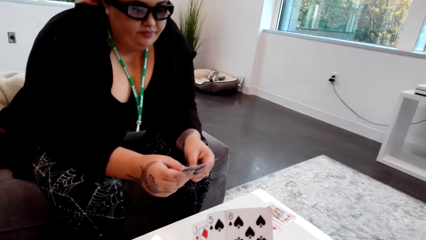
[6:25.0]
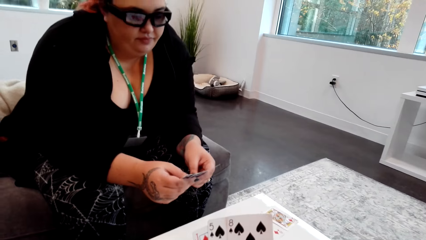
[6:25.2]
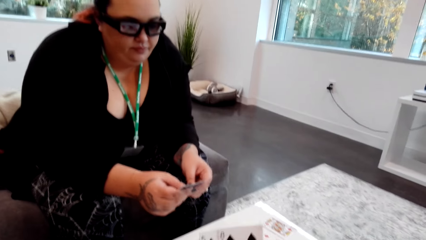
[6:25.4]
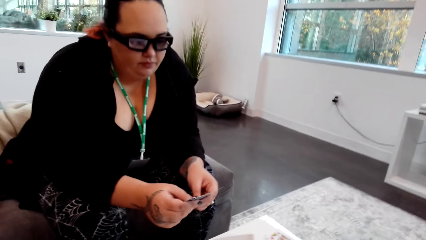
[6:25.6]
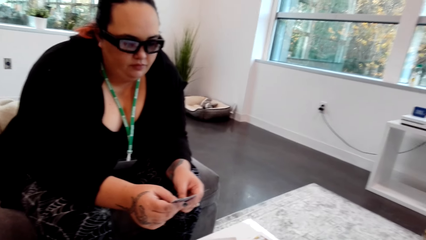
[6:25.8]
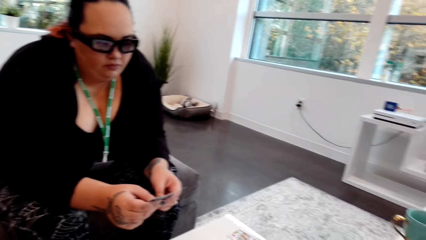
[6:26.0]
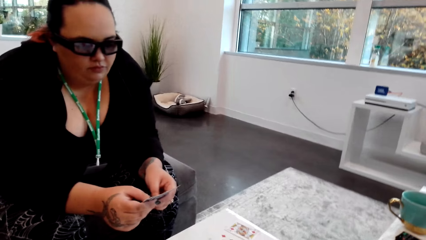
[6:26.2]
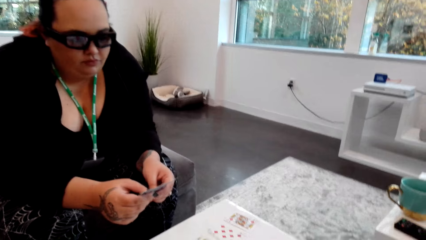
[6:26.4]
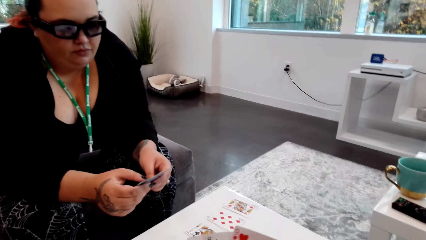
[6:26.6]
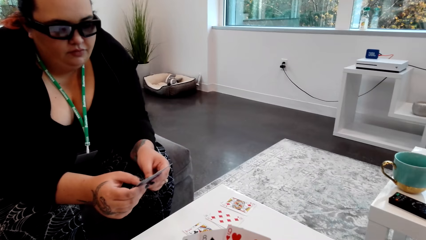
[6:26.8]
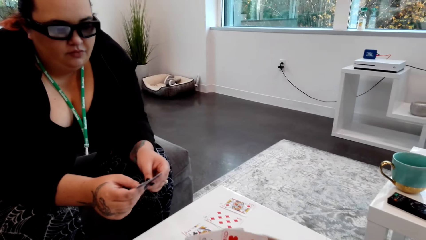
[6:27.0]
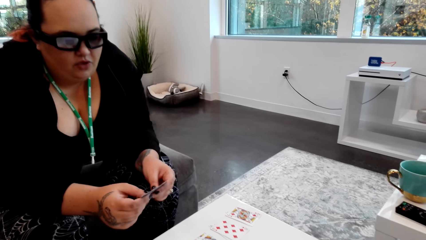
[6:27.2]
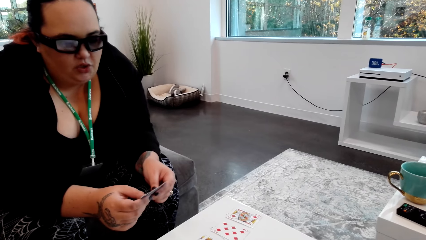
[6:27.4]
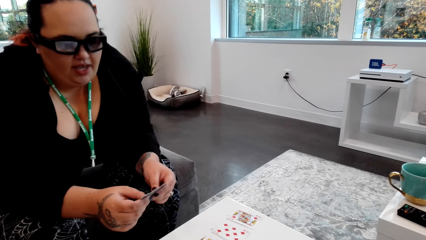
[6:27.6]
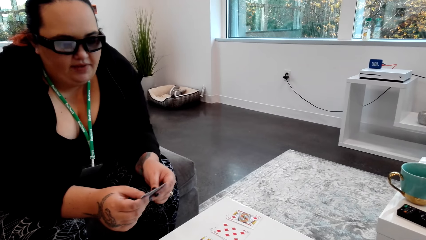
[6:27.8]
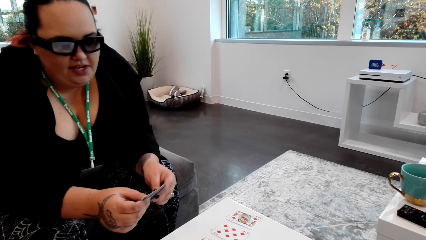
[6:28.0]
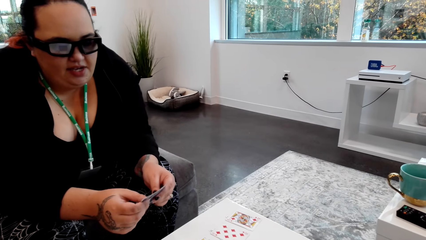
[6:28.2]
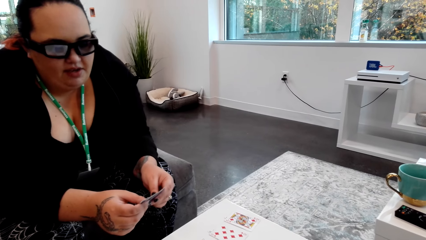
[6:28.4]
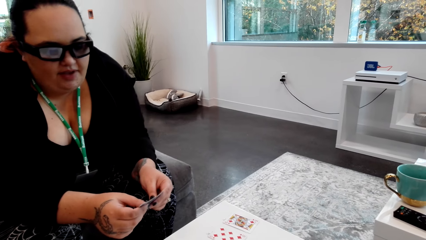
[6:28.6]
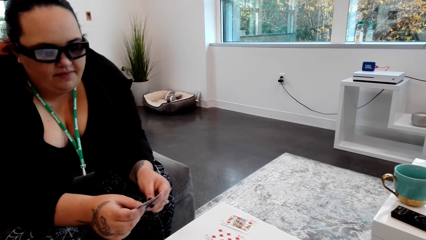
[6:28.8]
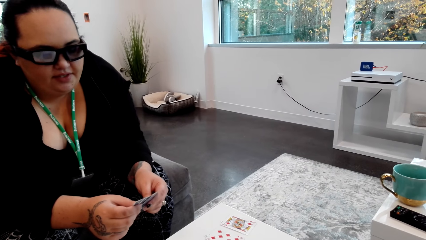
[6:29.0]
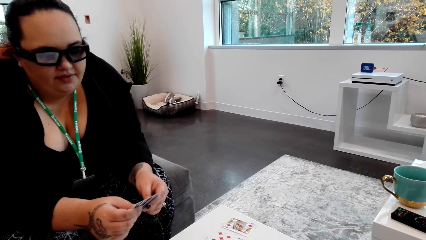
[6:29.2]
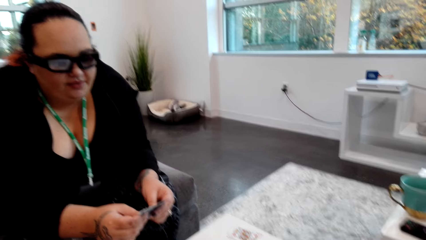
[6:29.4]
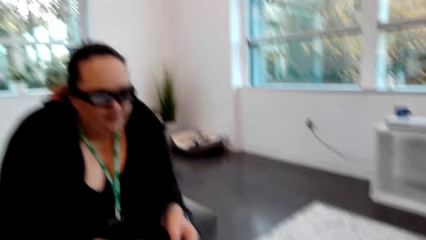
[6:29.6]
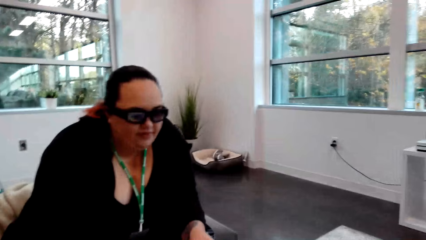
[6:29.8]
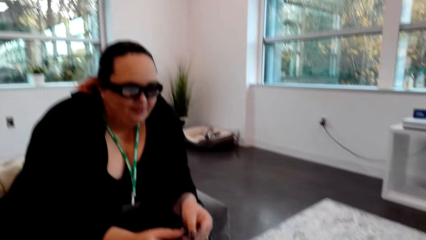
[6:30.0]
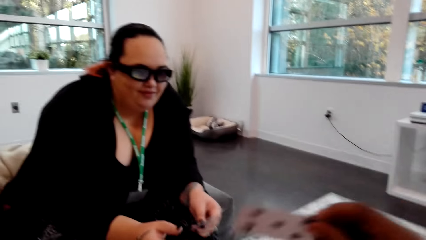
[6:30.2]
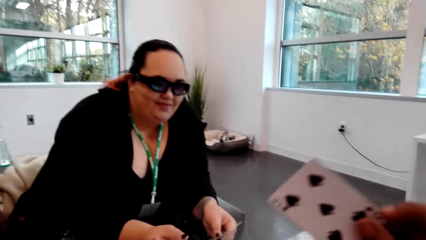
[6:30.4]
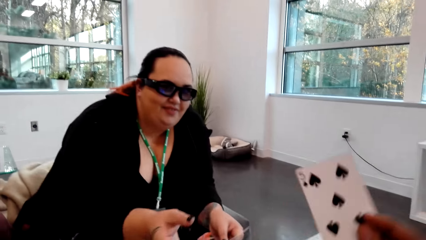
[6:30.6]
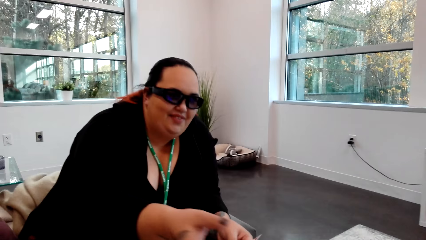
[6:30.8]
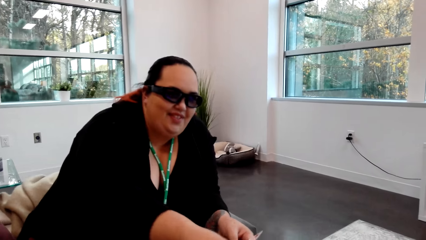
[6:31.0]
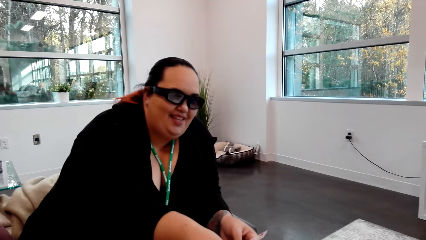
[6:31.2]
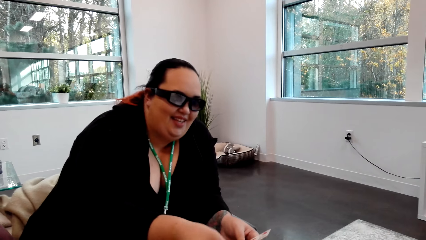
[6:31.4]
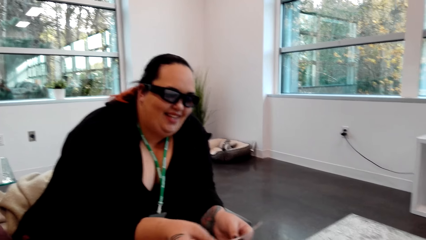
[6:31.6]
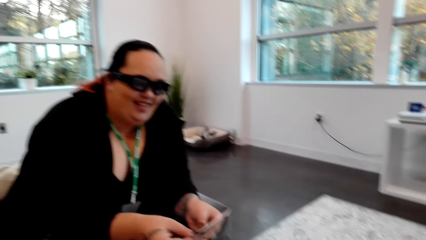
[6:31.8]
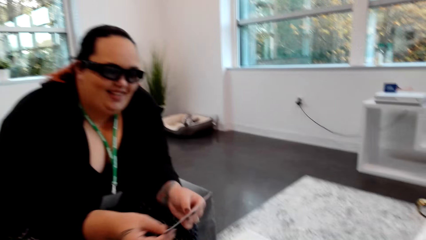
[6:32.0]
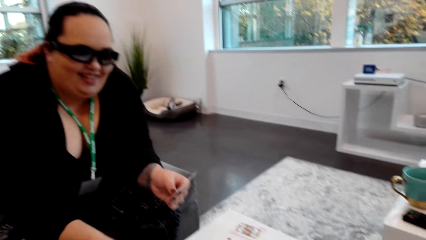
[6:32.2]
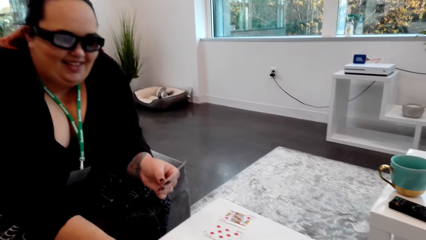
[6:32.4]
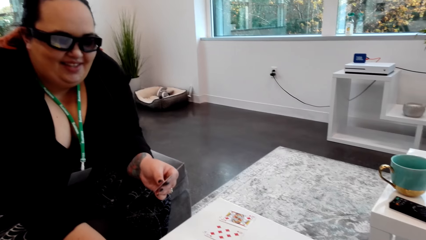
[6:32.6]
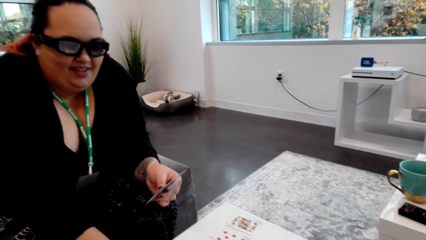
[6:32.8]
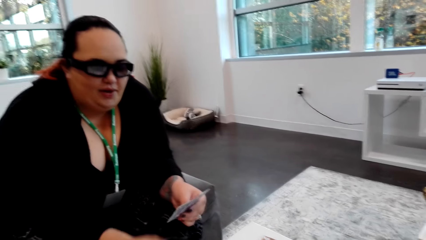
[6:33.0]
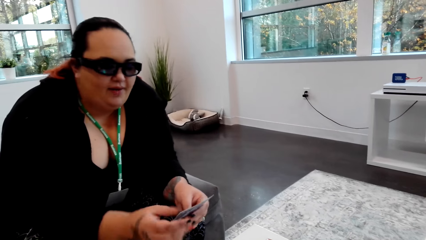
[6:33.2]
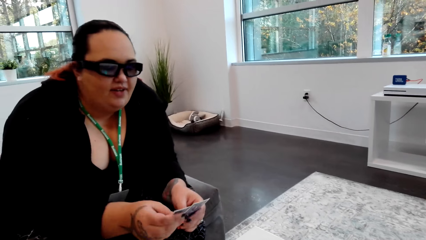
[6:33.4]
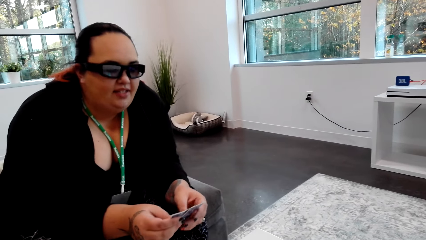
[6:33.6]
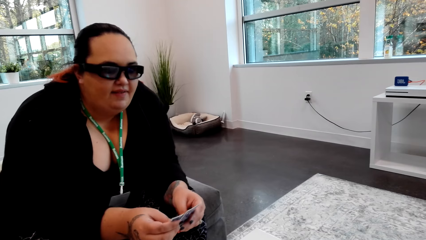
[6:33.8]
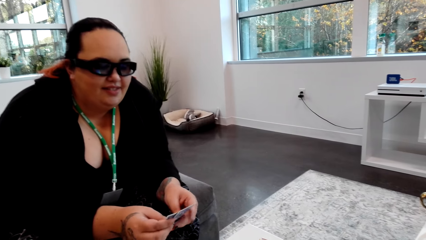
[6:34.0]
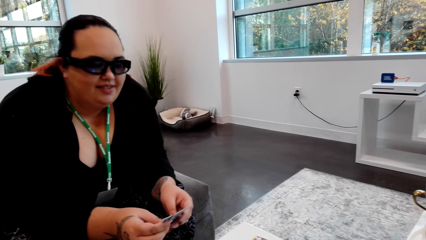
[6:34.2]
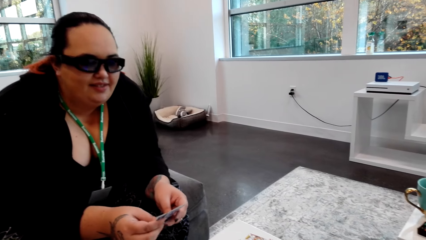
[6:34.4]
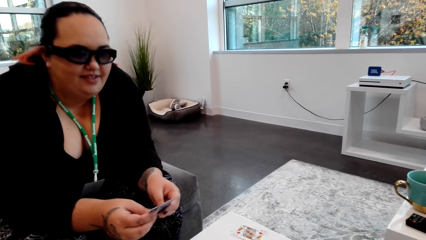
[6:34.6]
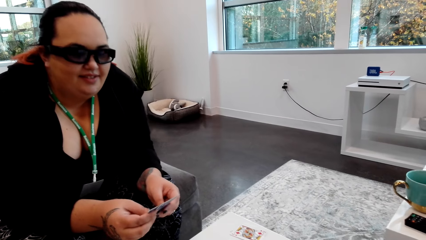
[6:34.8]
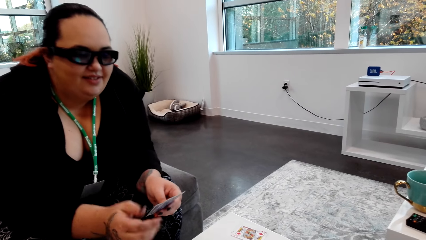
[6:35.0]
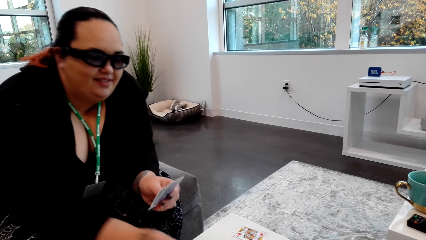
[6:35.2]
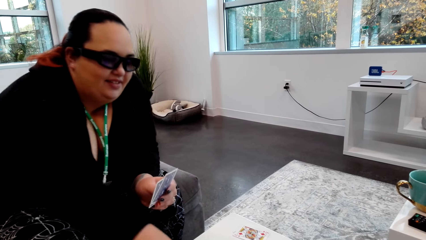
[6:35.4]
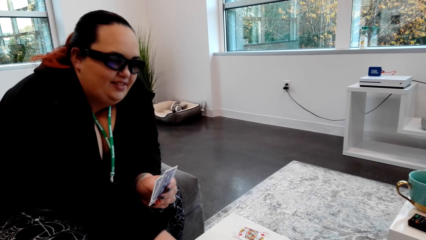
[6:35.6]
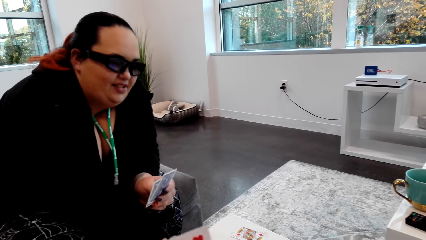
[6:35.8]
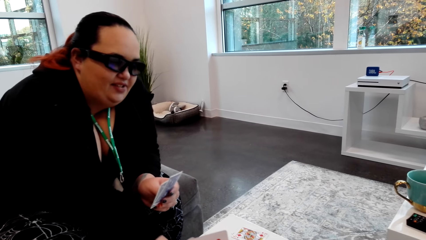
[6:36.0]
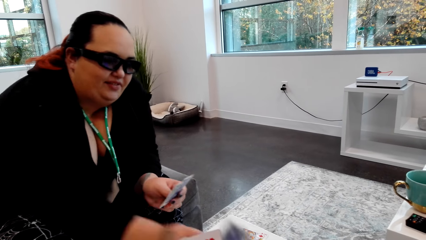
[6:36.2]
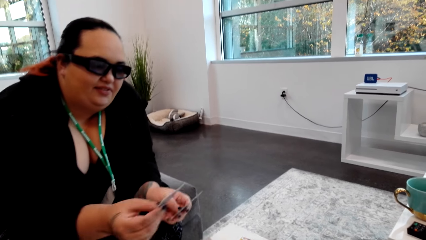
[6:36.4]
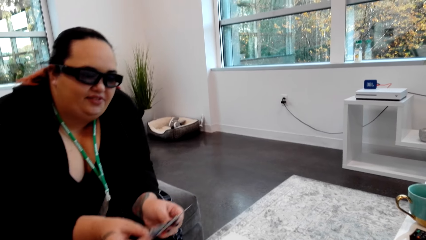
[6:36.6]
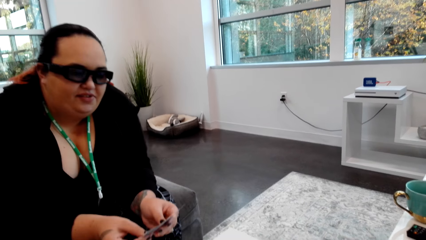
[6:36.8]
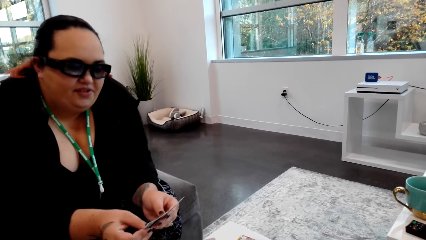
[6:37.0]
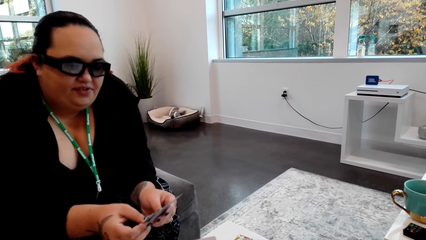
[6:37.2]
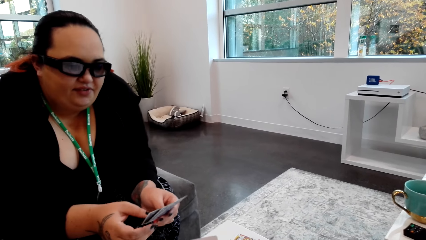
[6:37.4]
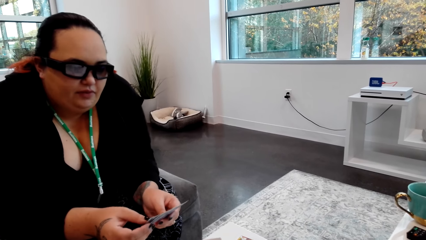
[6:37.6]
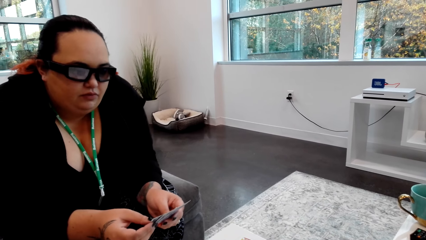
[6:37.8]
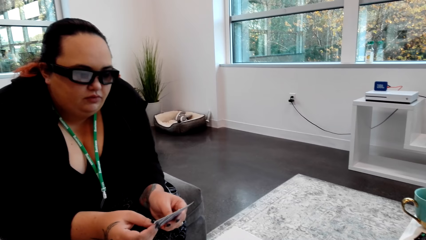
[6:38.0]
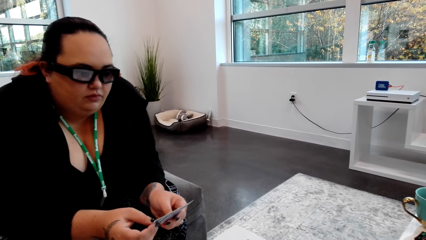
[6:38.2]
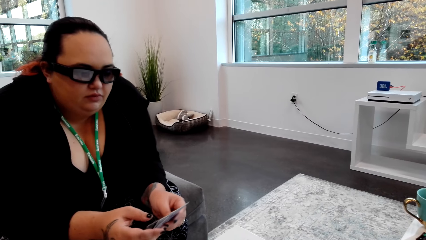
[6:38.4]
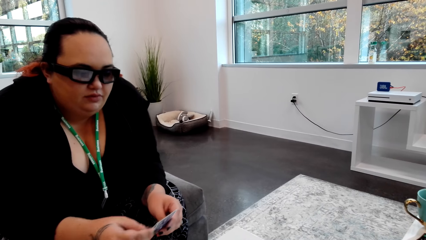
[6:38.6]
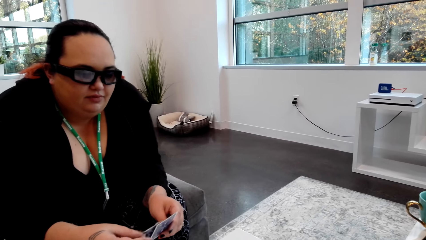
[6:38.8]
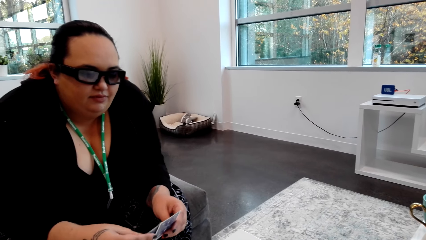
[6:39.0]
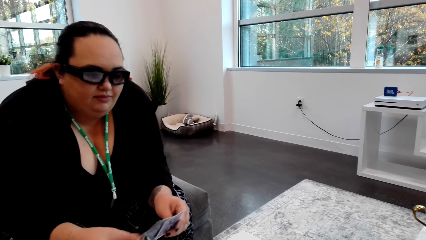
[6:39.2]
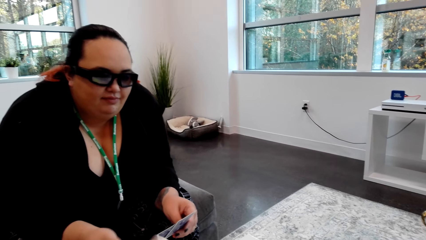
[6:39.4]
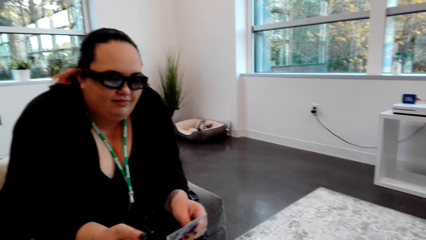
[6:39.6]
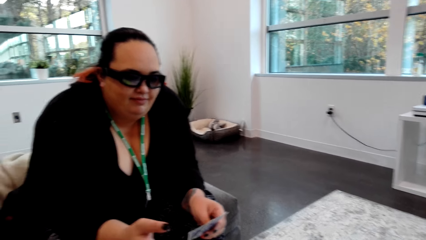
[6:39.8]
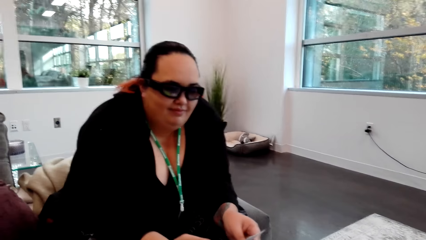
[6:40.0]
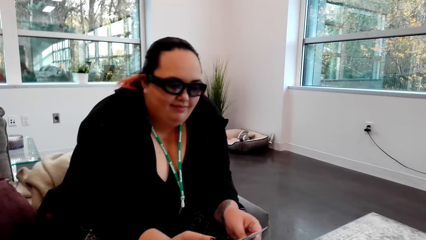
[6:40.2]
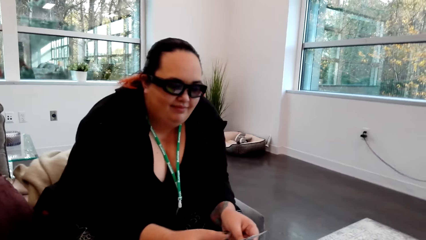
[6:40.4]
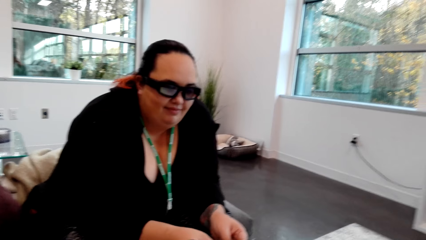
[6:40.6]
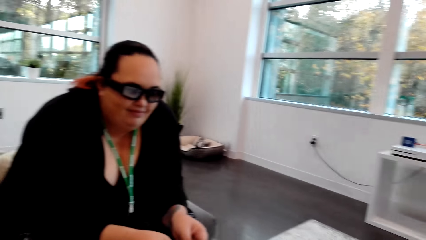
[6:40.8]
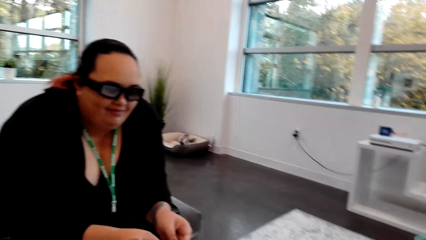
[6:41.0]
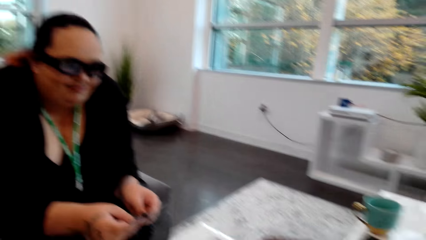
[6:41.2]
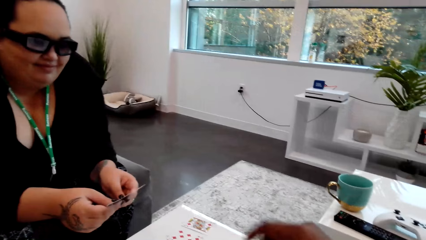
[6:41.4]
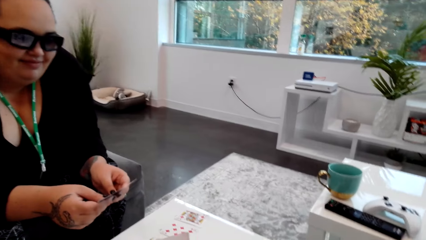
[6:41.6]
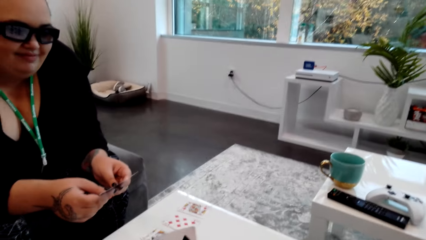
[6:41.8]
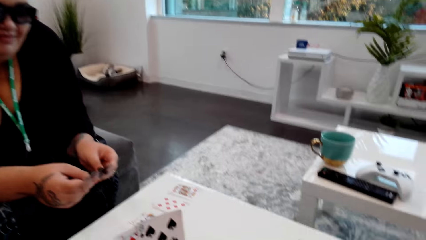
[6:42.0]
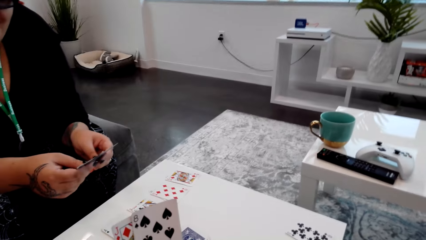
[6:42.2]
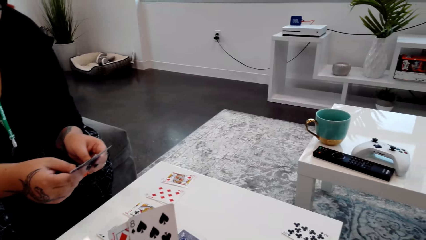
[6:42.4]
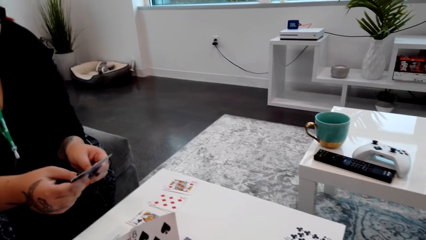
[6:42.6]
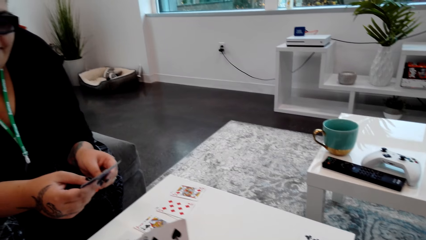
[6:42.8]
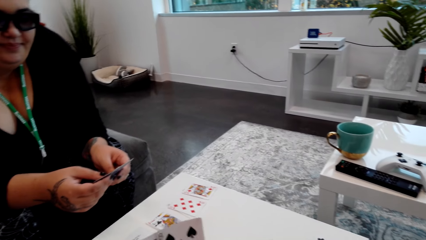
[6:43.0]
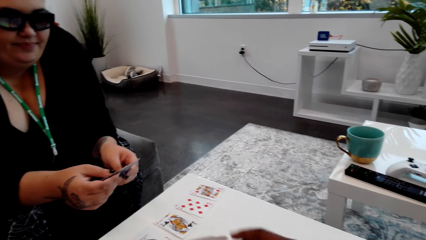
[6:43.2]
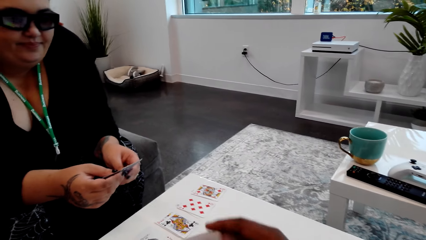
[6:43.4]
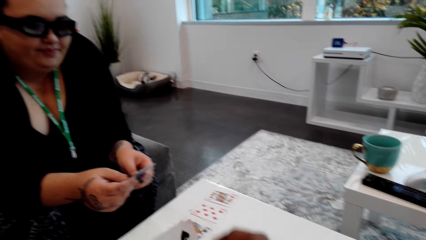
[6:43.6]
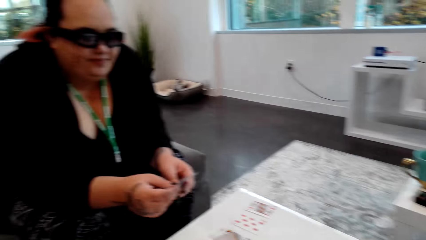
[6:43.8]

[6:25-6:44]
The camera wearer picks a card on the table. He passes the card to the lady with his right hand. The lady converses with the camera wearer. The lady picks a card from the table with her right hand and passes a card to the camera wearer with her right hand. The camera wearer picks the card from the lady. He converses with the lady.
